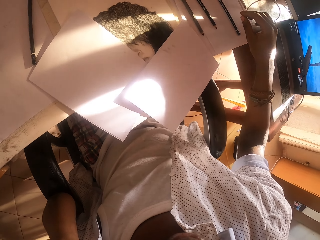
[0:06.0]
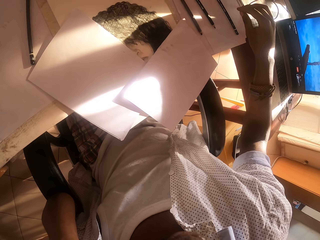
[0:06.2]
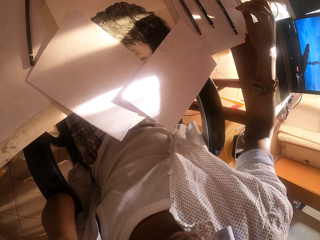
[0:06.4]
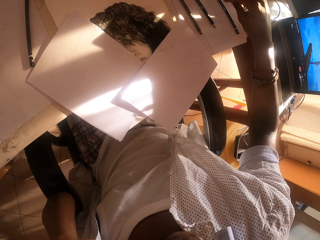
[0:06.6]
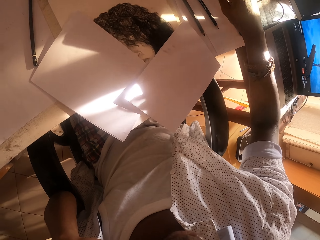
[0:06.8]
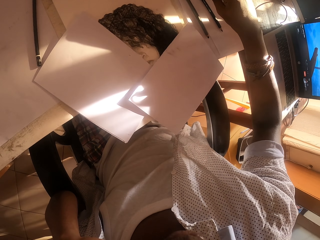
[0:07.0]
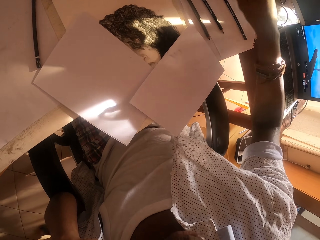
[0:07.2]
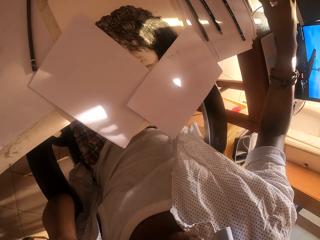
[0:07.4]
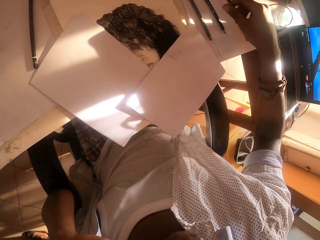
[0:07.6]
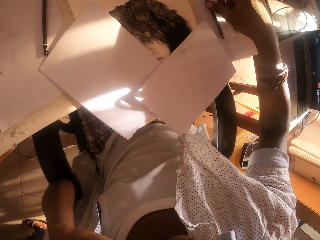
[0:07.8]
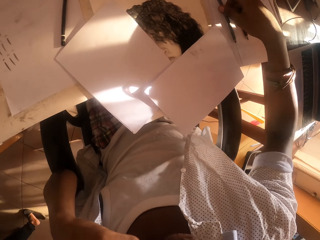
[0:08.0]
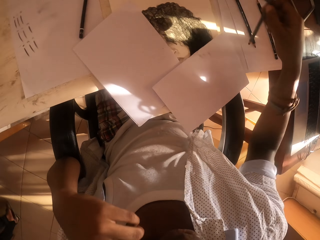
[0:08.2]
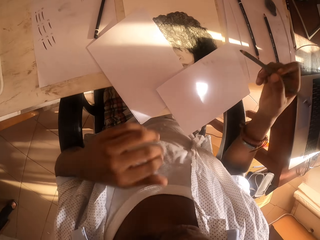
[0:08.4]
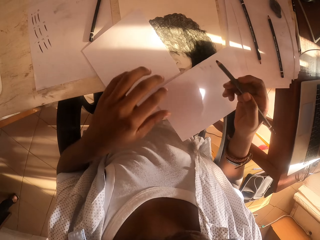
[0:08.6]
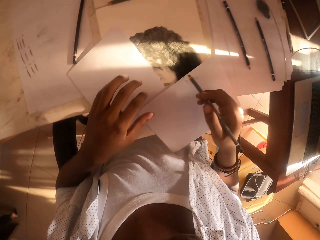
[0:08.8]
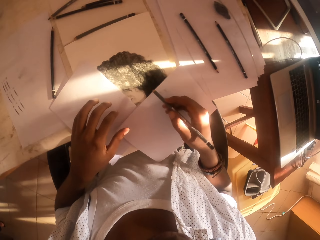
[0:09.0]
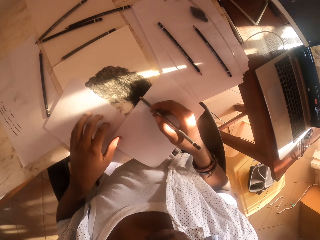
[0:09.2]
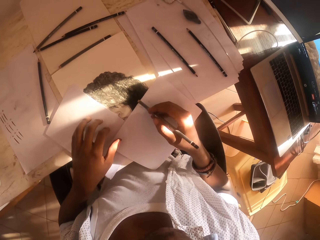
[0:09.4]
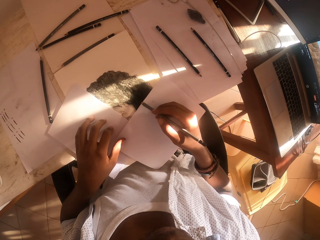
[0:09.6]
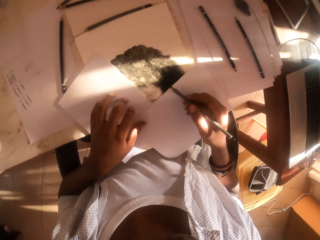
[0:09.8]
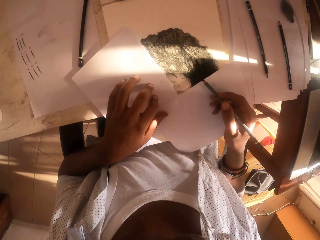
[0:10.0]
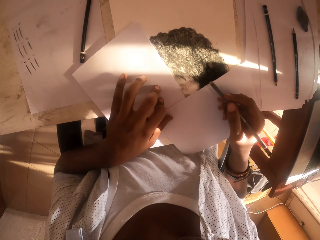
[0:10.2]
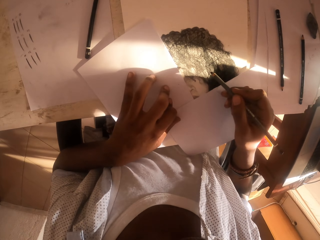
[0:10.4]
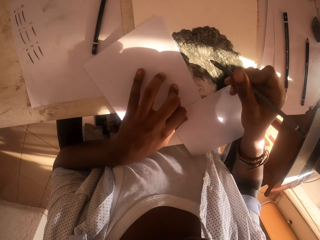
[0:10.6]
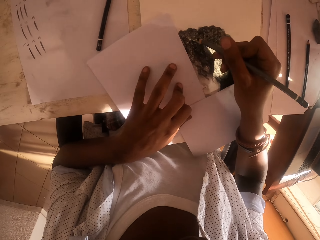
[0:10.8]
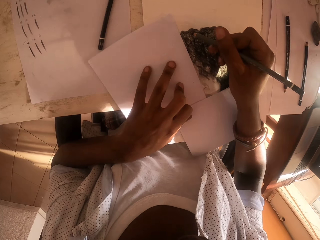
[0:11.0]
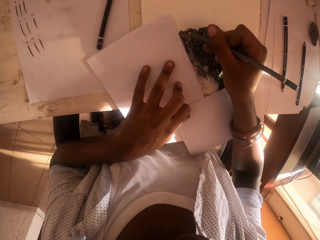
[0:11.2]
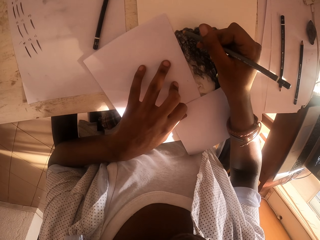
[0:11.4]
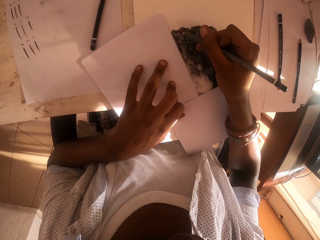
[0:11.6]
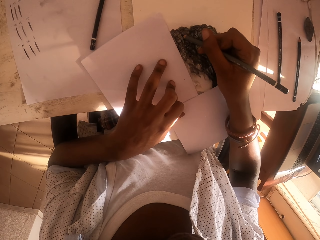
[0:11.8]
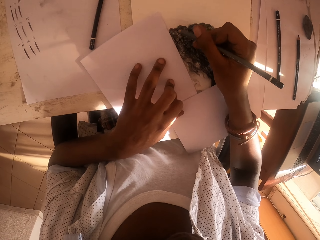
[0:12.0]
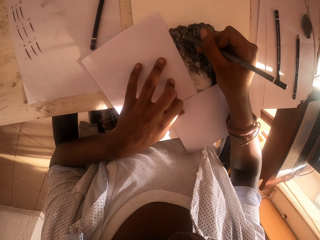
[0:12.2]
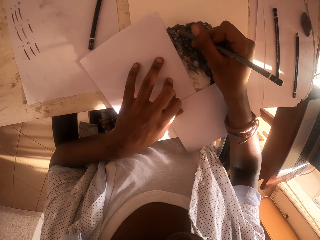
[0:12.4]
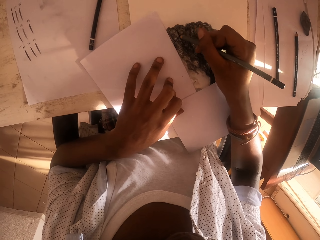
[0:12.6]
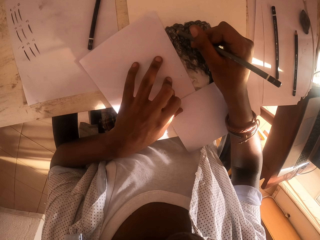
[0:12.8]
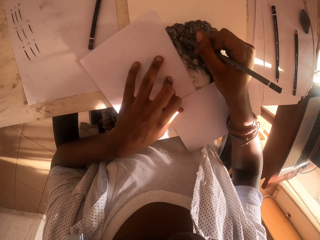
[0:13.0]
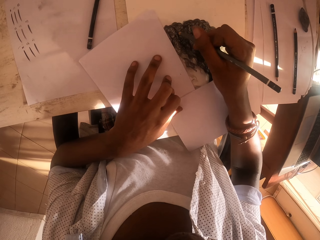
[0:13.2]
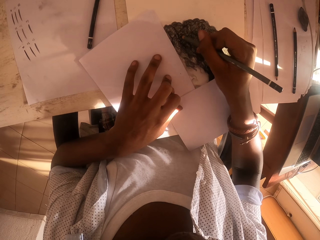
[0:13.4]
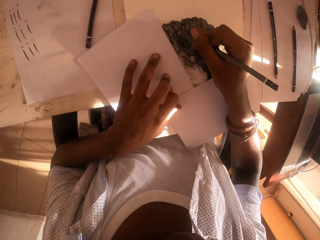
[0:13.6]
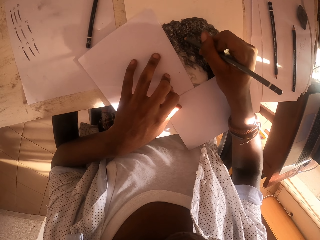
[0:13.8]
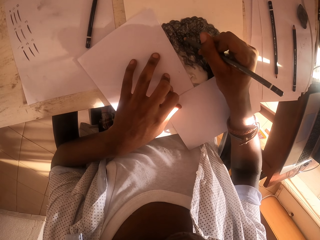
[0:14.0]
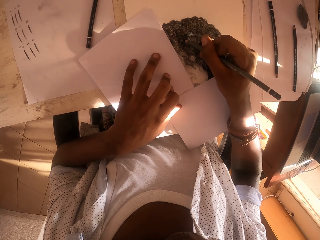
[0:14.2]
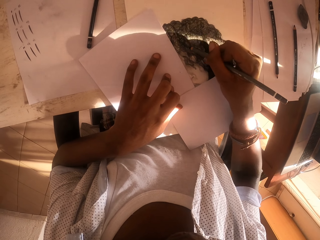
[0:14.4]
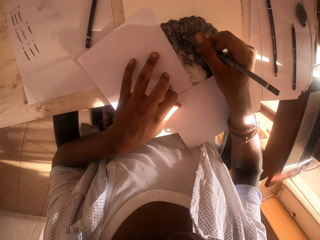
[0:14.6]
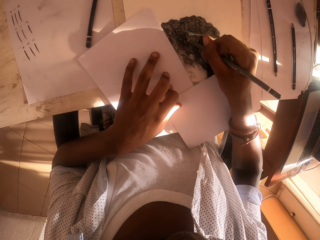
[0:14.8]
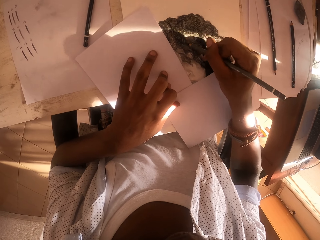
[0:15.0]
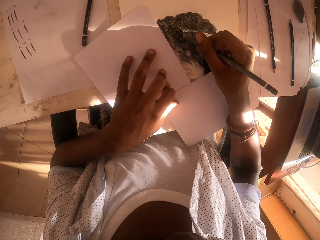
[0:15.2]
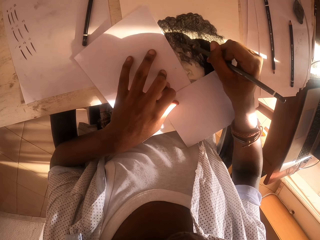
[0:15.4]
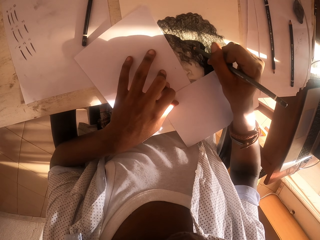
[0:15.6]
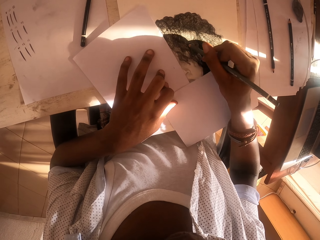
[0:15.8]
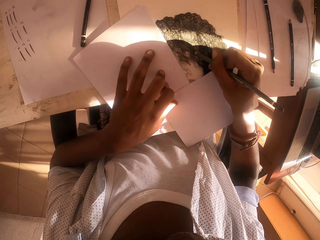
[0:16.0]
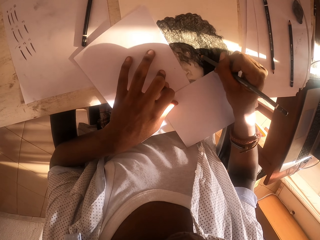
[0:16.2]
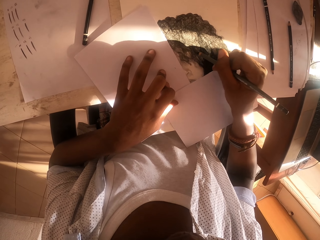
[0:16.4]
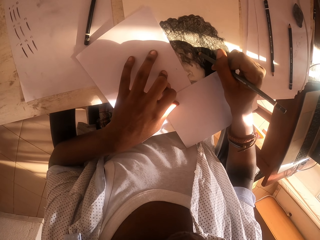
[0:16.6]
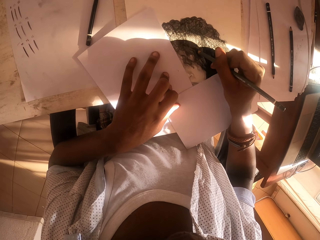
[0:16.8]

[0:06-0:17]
The camera wearer picks a pencil from the paper. They draw on the paper with the pencil. They lean the left hand on the desk.

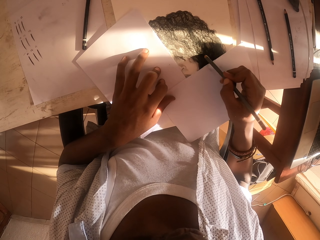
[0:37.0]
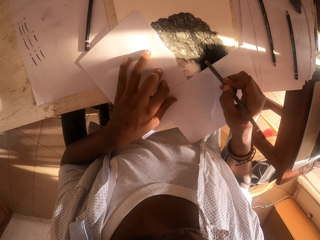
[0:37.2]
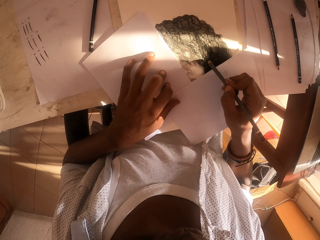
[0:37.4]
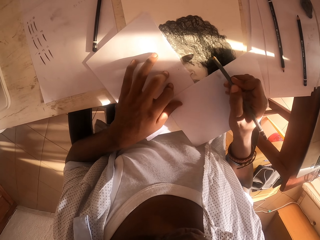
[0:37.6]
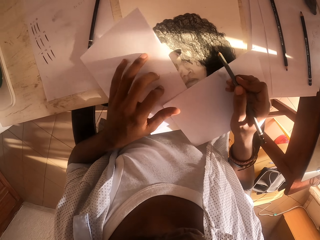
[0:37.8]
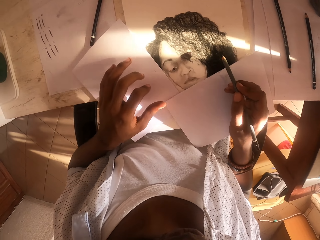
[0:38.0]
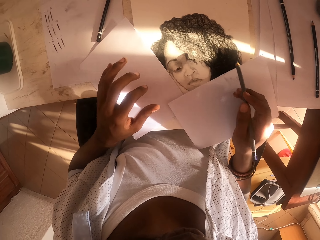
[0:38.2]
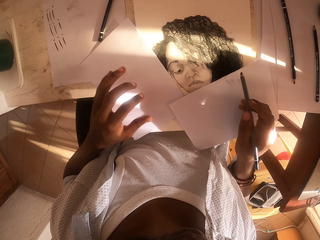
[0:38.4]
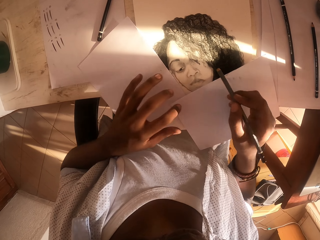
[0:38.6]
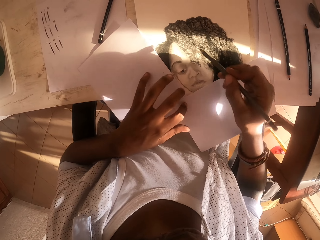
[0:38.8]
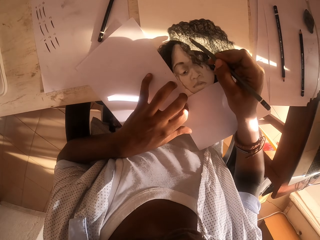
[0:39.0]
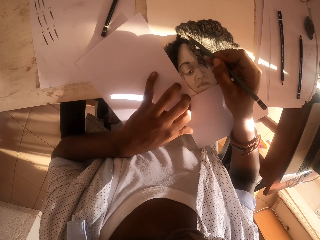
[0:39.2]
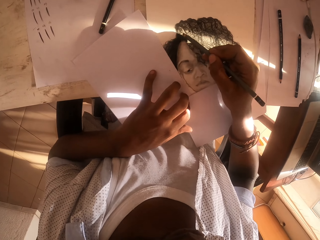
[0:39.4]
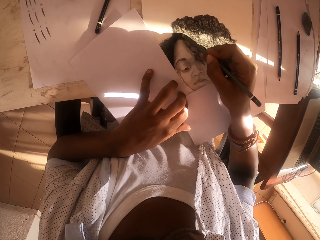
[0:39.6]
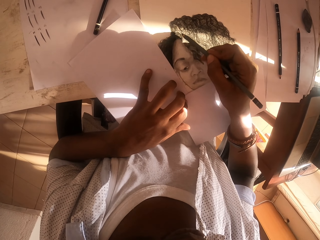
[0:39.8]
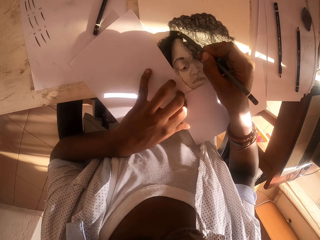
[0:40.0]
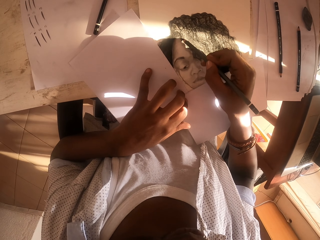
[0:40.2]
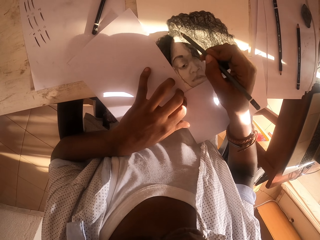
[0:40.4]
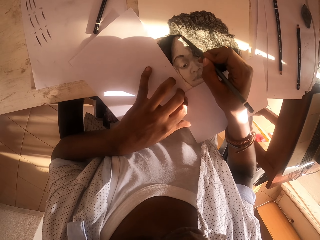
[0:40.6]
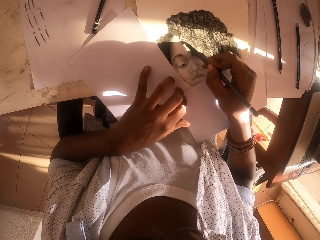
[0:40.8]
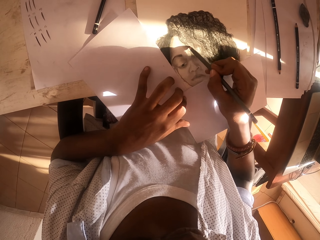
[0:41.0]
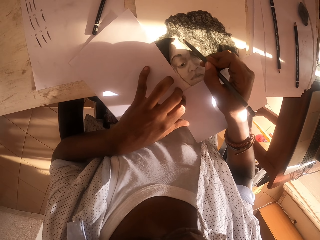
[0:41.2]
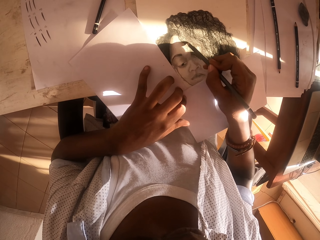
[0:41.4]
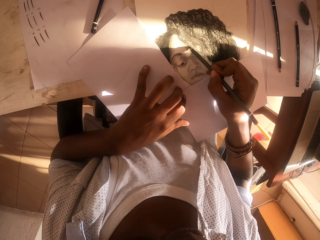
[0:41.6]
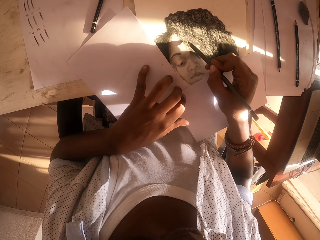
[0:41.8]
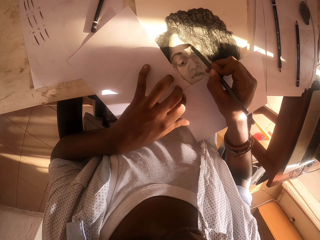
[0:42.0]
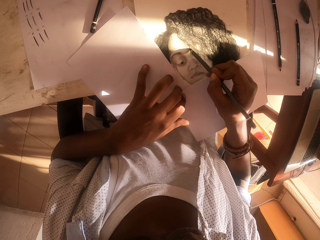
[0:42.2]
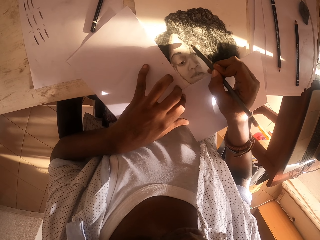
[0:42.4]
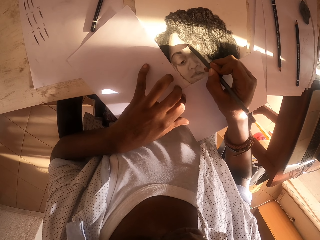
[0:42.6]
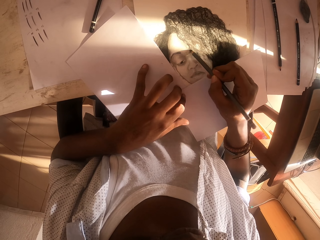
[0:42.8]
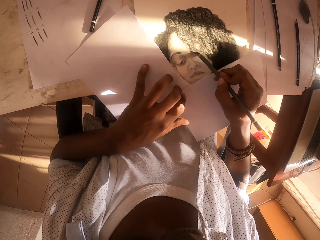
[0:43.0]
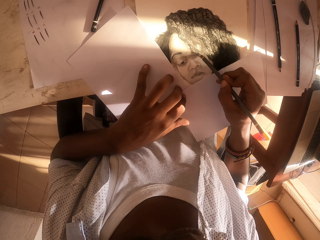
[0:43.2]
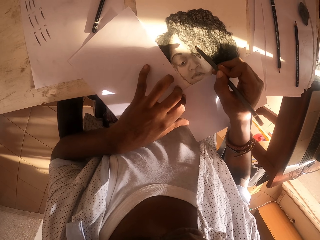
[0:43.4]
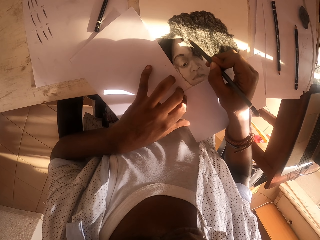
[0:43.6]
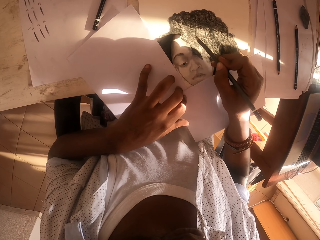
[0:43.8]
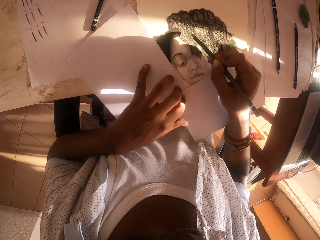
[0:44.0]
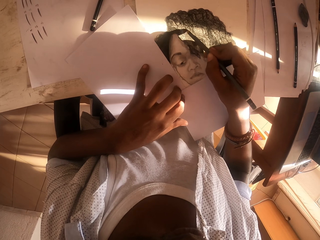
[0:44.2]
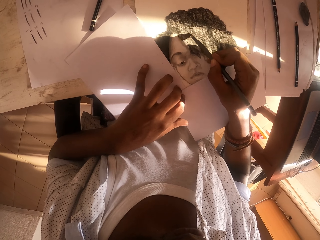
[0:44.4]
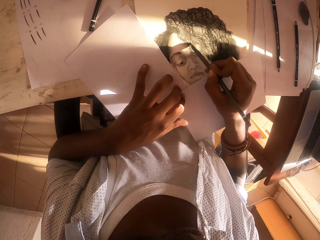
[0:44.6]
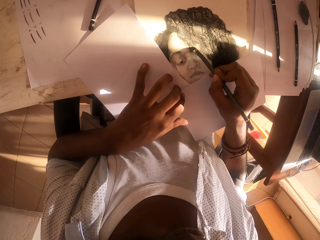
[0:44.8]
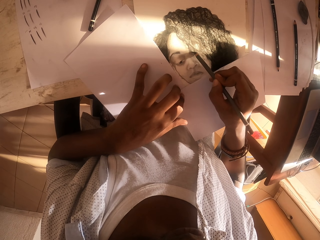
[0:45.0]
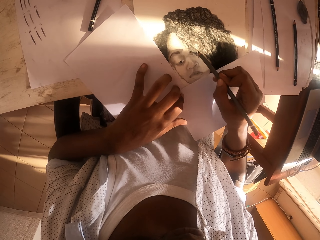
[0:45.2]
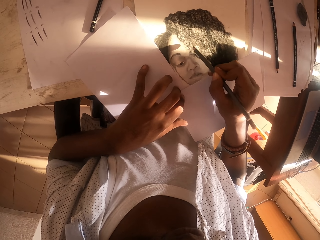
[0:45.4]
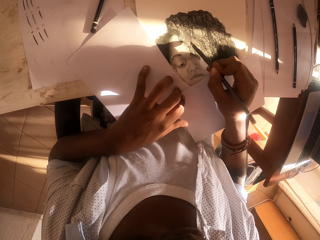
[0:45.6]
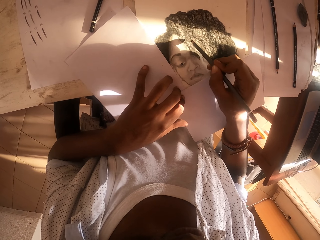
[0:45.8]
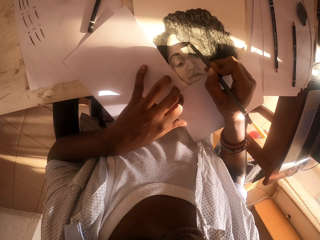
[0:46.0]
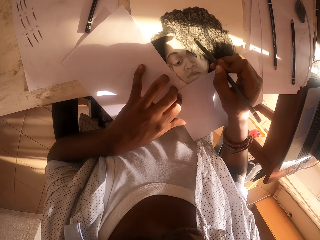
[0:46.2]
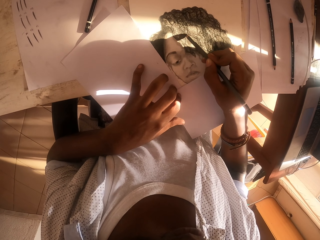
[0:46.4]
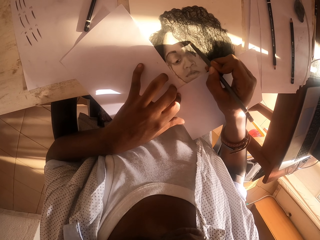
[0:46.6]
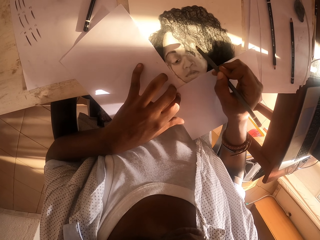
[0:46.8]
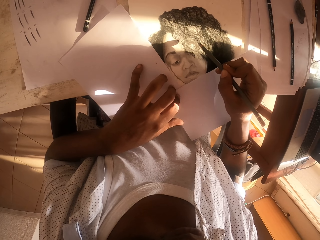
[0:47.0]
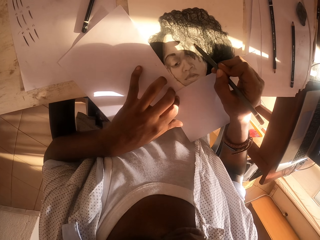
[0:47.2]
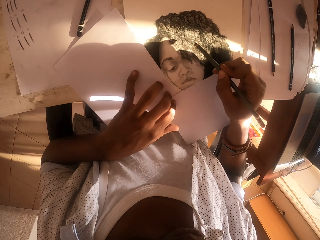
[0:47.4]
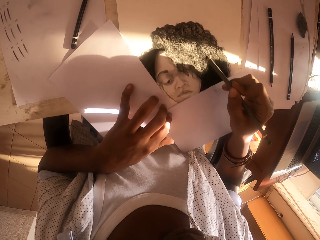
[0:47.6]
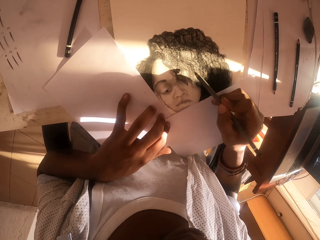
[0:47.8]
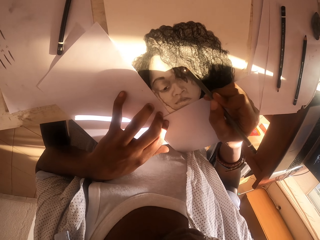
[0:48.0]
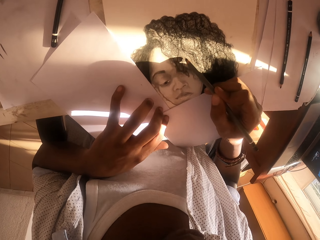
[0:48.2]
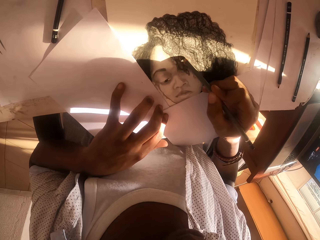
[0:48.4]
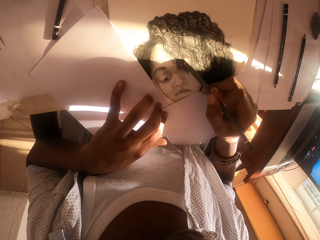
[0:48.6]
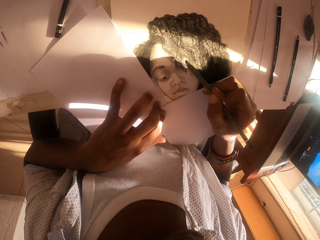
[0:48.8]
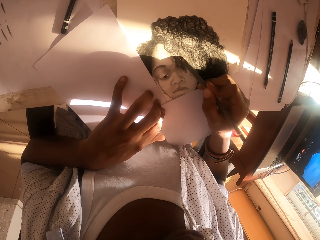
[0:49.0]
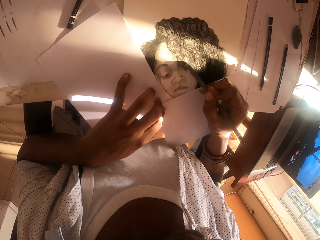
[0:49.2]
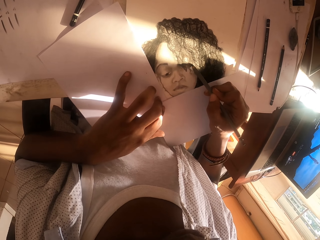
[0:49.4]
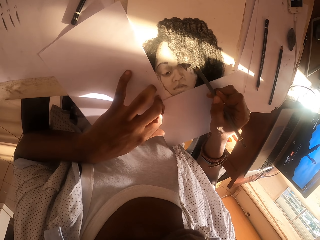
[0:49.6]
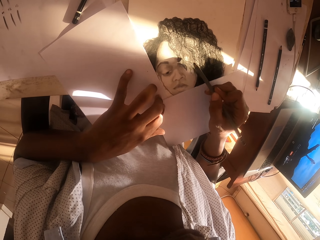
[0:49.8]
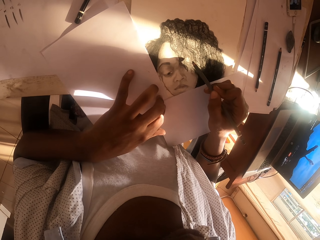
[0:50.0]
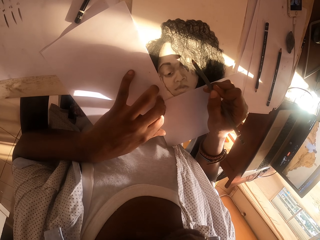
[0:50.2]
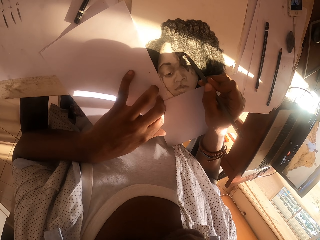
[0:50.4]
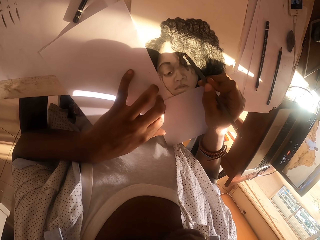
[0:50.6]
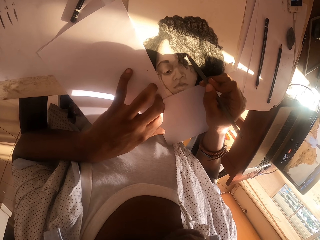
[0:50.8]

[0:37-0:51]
The camera wearer stares at the drawing. They sketch on the paper using a pencil.
